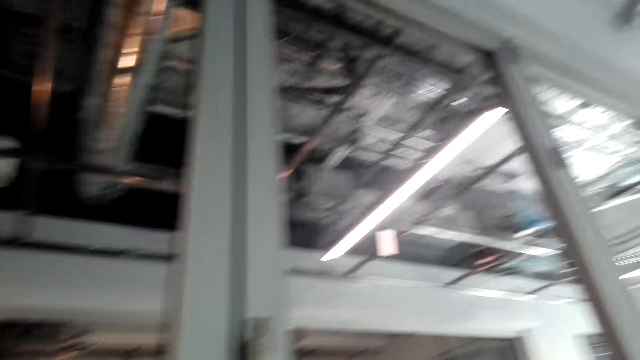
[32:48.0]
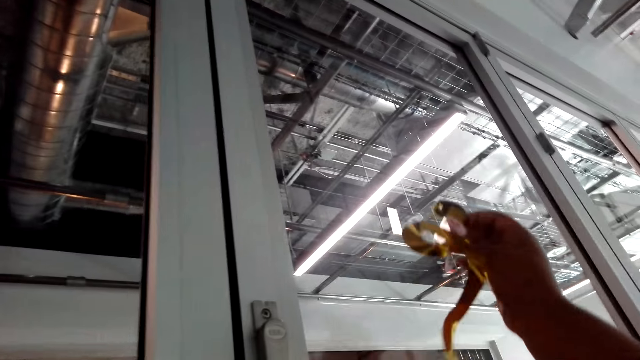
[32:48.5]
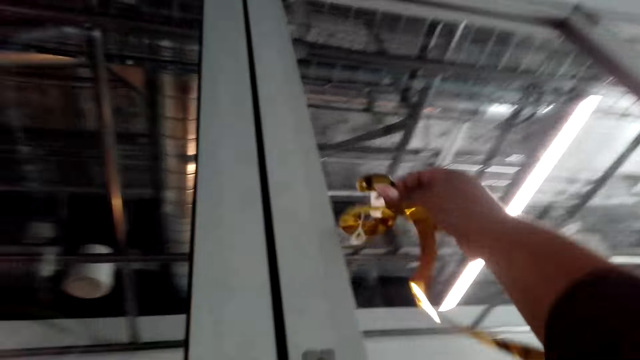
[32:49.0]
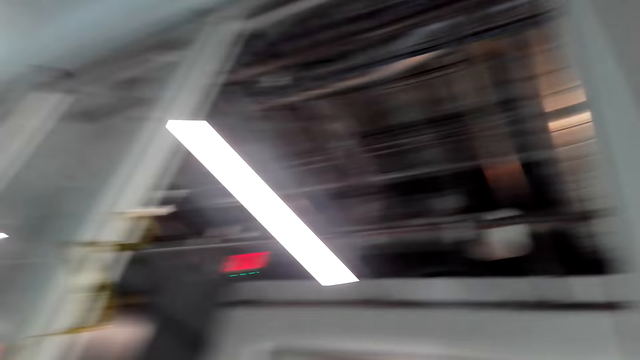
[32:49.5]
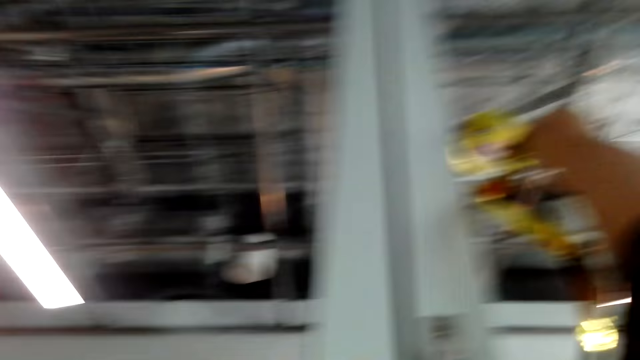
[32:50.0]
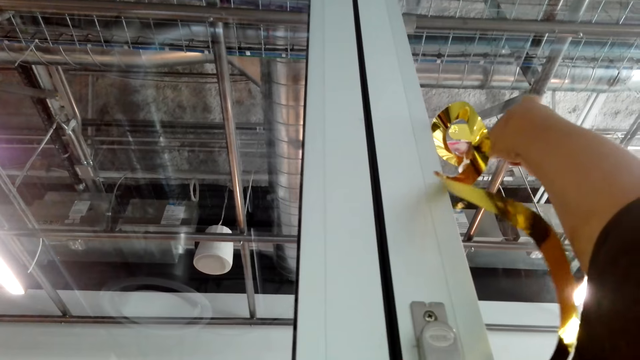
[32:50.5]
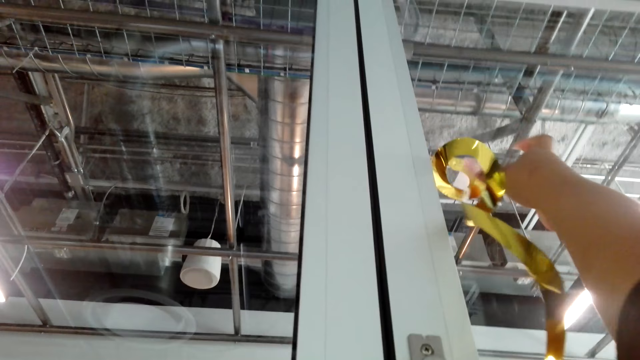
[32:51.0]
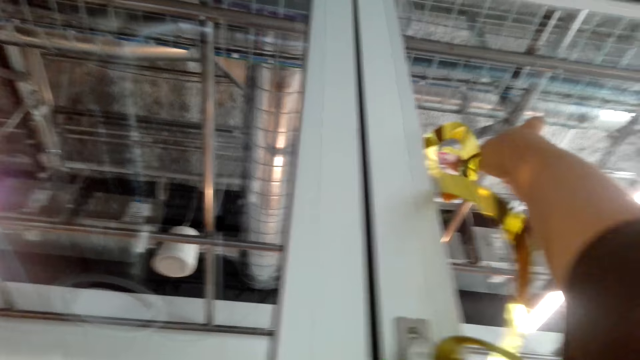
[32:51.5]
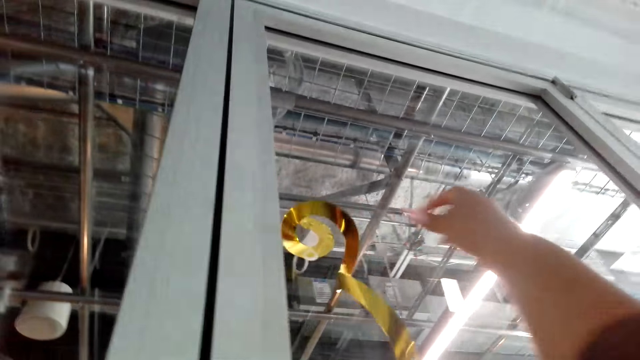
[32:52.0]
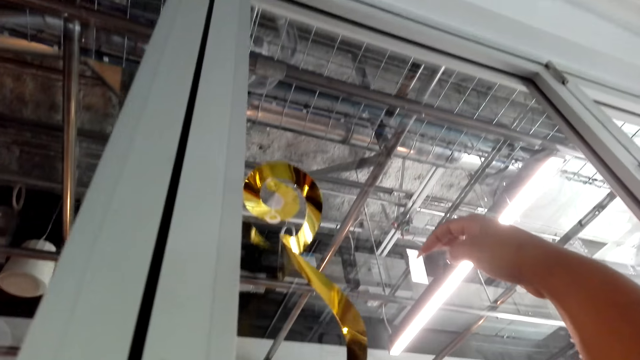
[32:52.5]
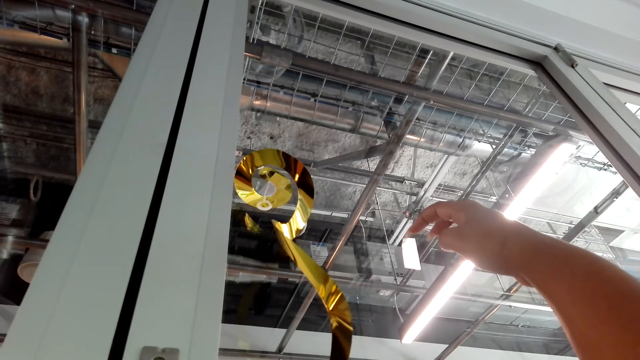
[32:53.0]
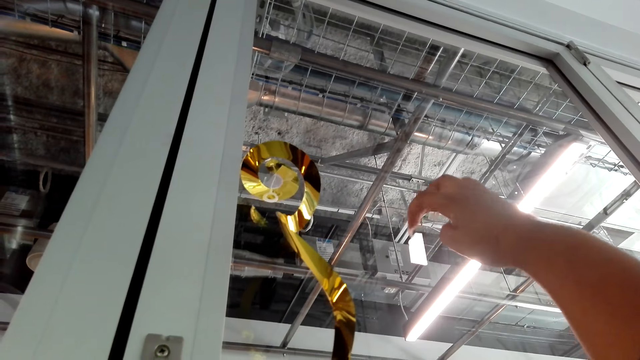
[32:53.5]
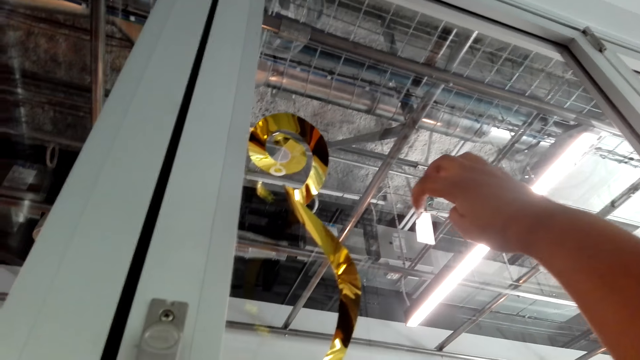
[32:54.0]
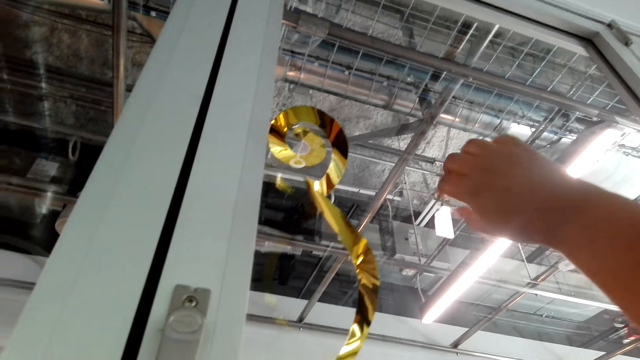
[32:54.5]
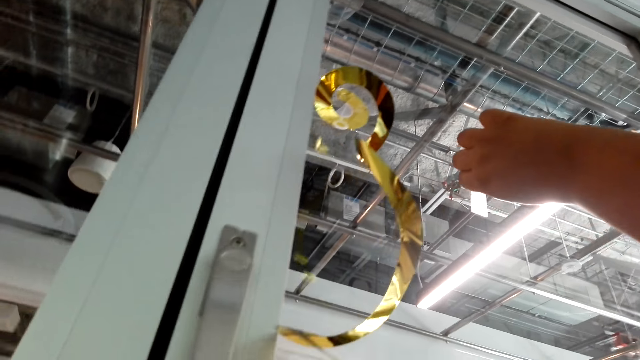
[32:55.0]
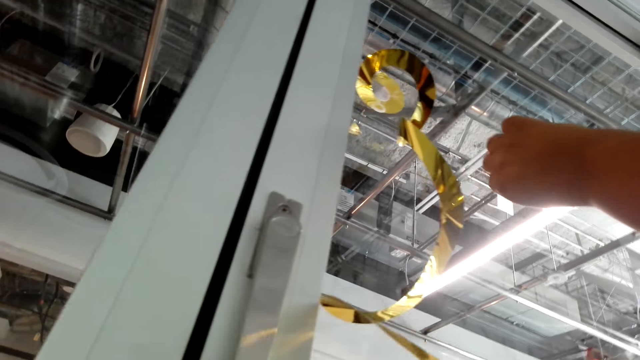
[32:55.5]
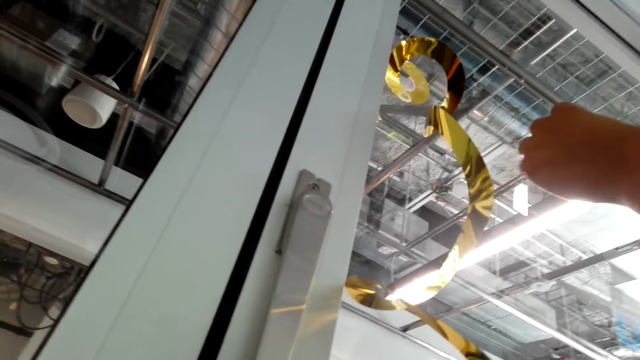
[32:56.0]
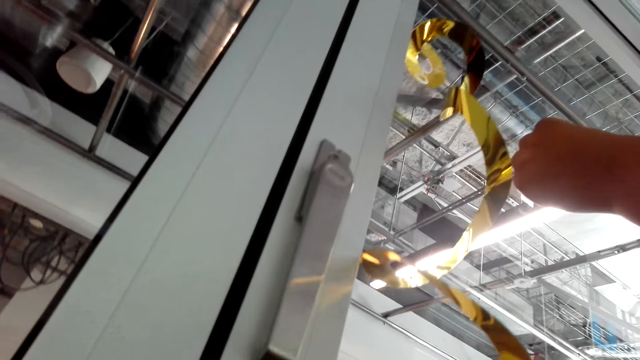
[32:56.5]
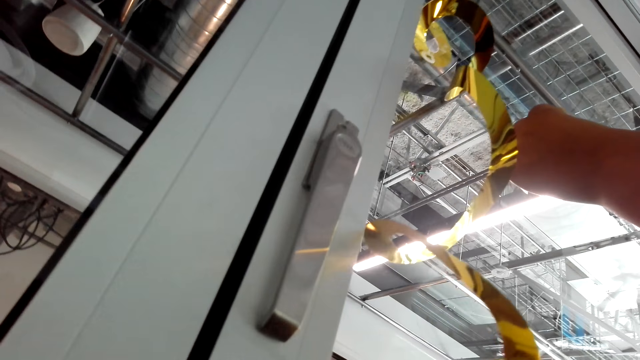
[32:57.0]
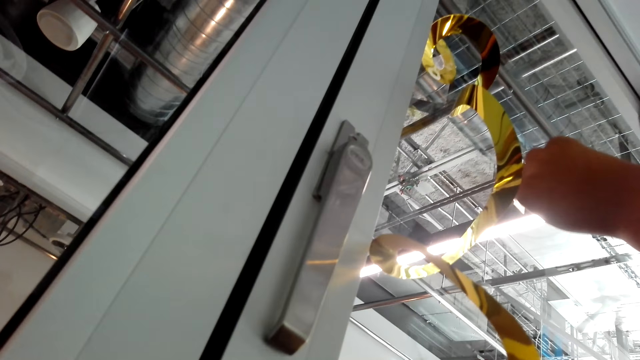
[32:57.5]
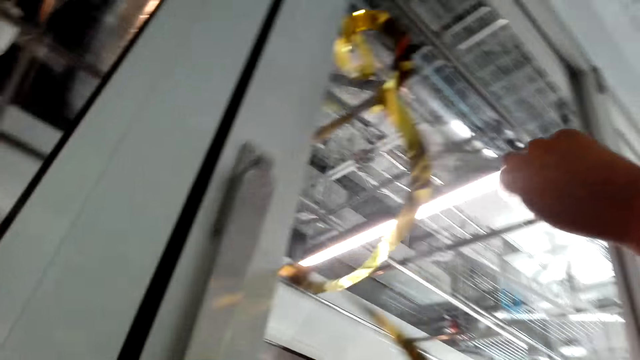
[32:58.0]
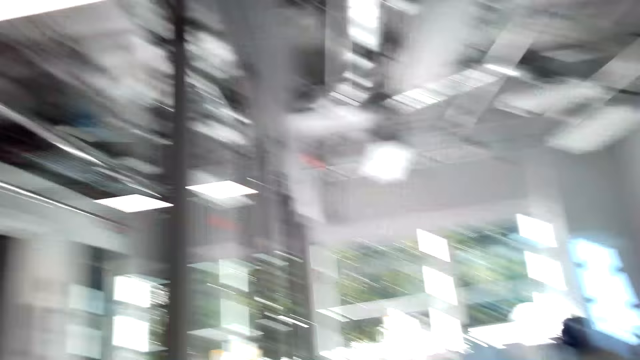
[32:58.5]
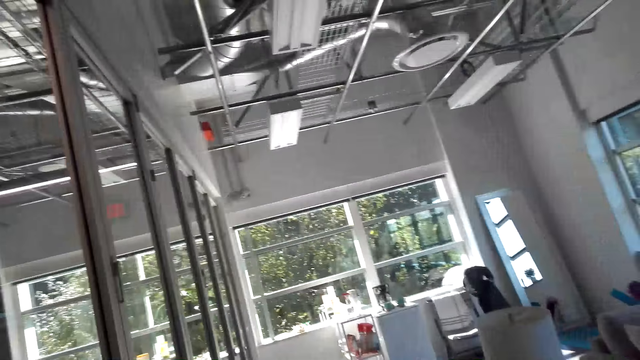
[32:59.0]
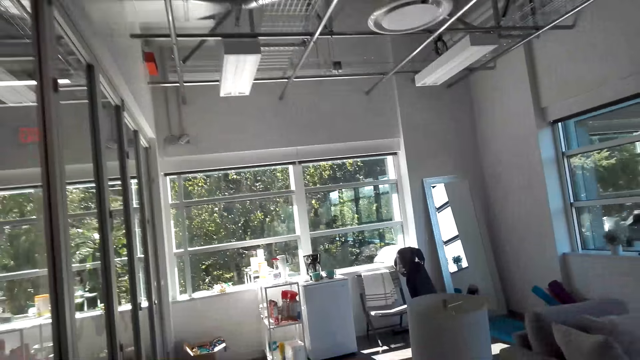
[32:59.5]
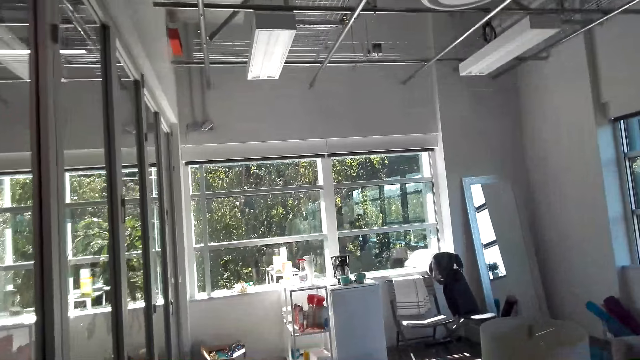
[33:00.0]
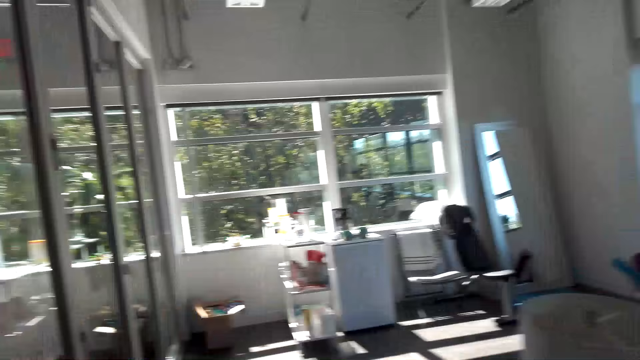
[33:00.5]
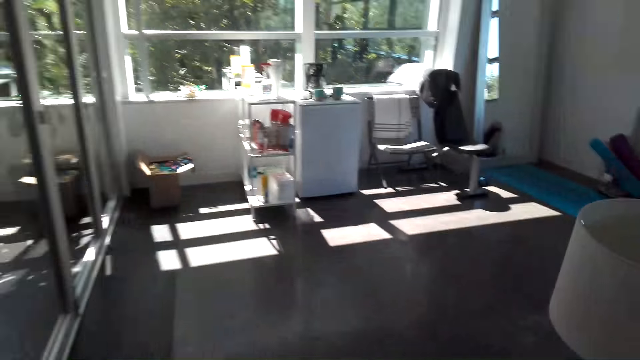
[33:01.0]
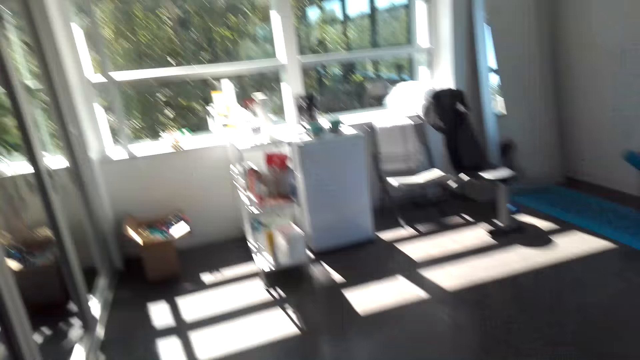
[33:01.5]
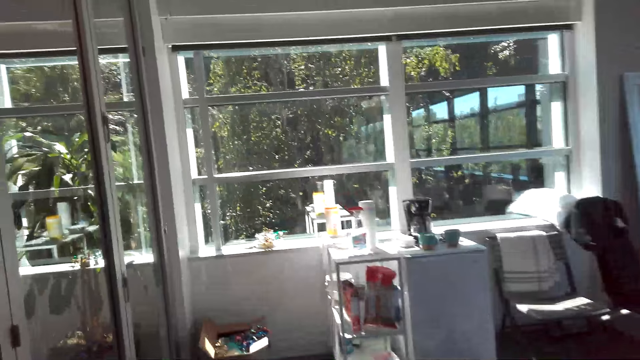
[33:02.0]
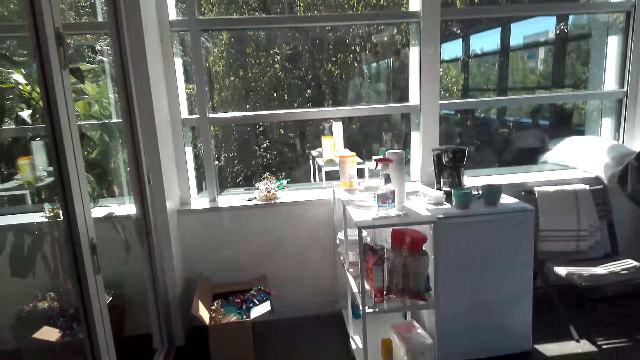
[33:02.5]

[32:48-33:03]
The camera wearer sticks a decoration on the wall. They put the flower on the window. They remove the sticker from the window. They remove a tape from the wall. They walk around the room.

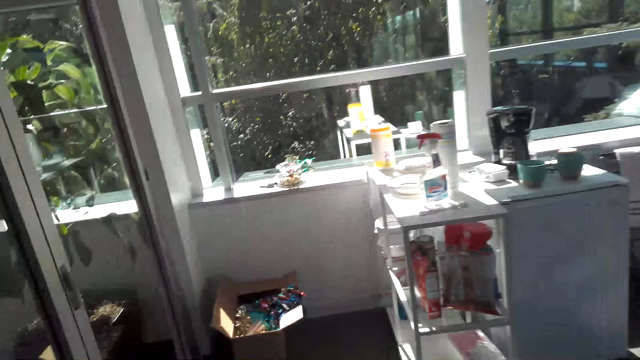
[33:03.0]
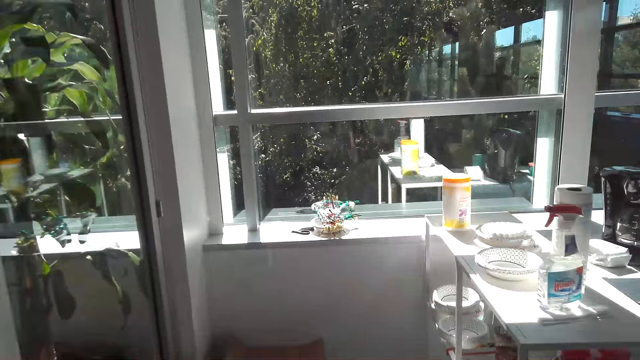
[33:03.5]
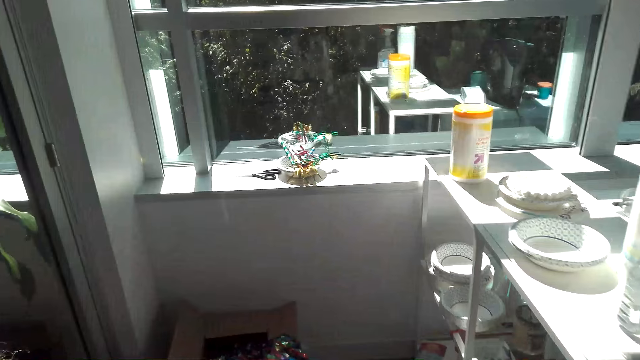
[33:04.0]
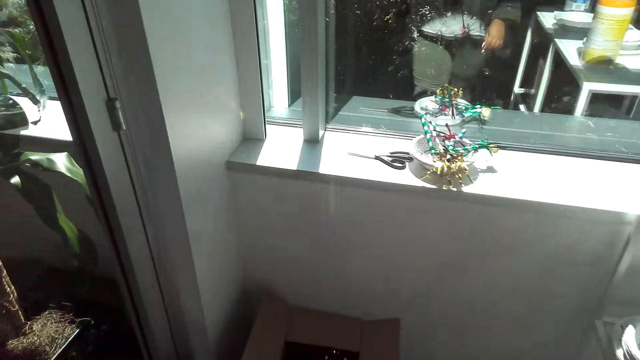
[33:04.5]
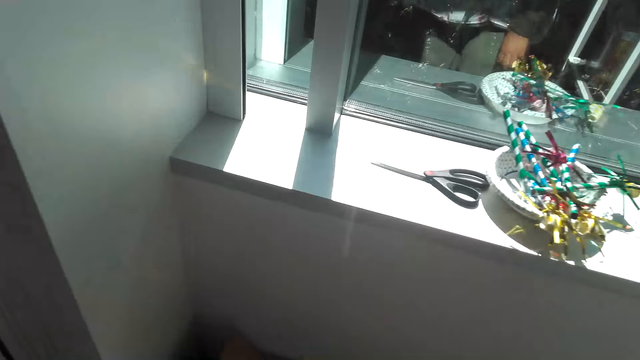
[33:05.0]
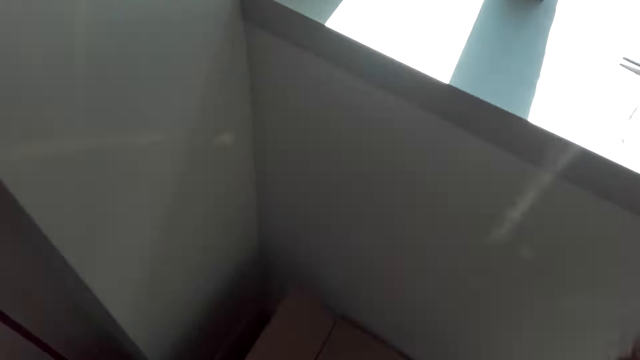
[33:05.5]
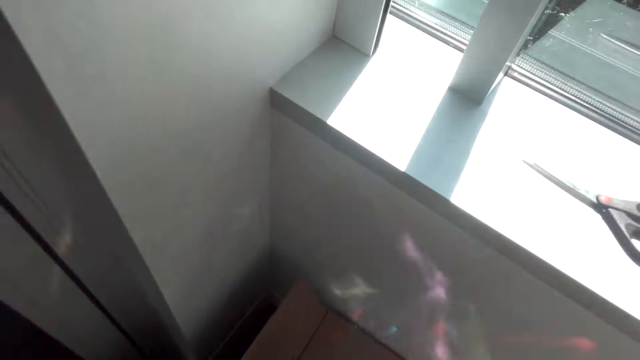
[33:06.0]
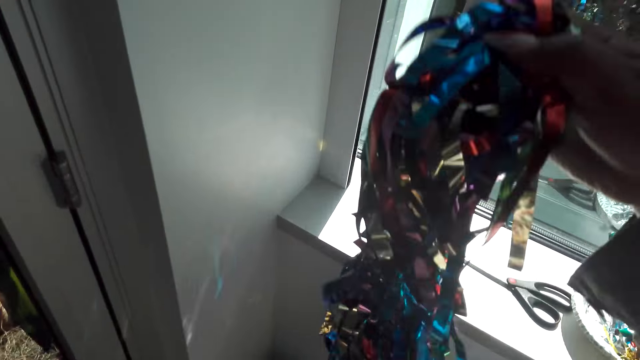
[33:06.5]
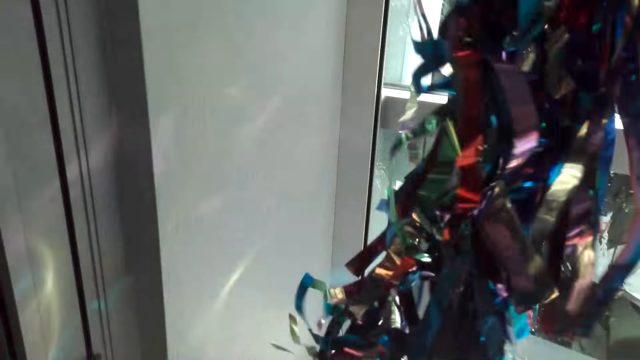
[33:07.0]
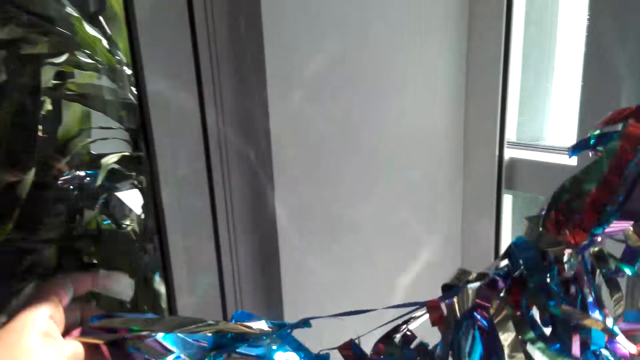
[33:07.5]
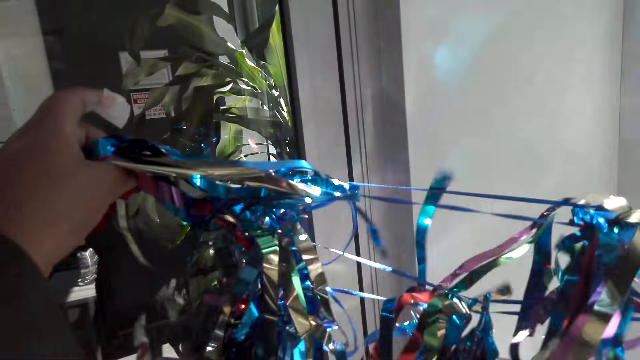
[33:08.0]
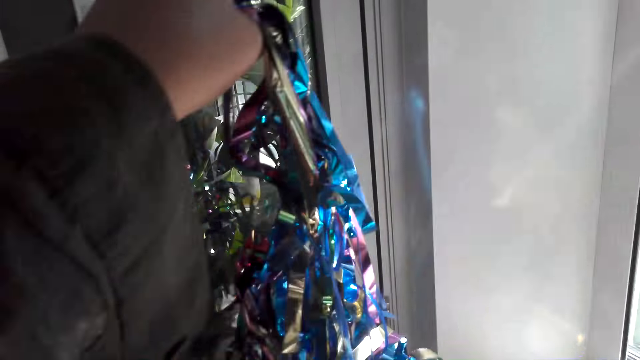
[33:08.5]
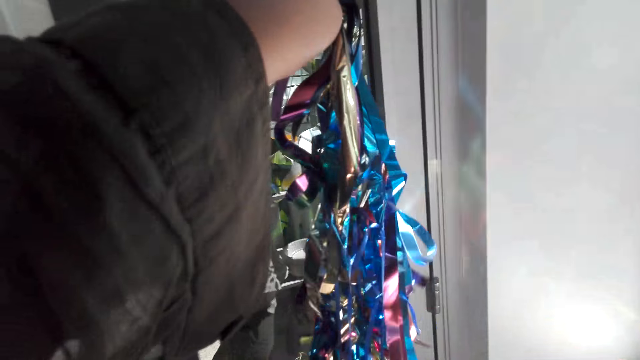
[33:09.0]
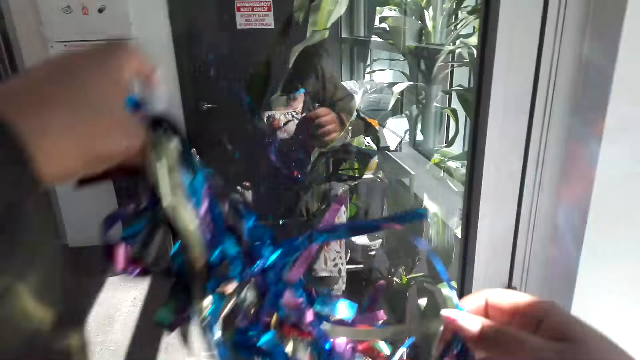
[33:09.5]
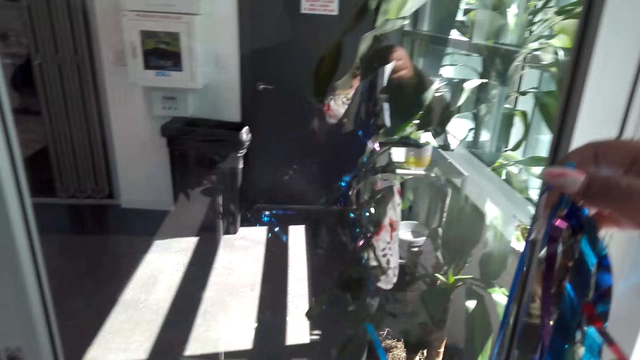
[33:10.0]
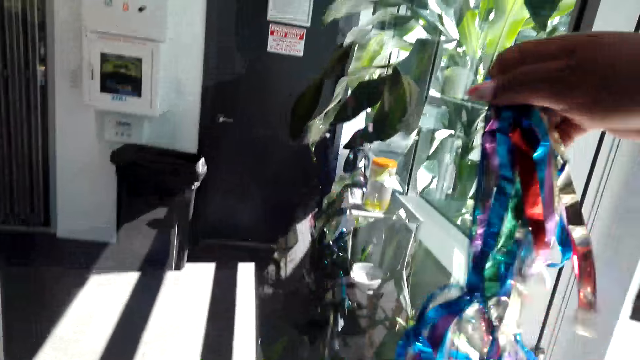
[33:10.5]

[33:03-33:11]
The camera wearer picks up decorations. They pull up the flowers.
